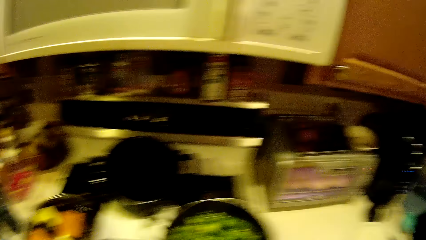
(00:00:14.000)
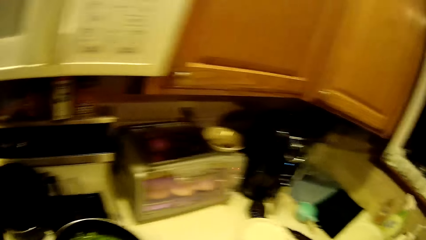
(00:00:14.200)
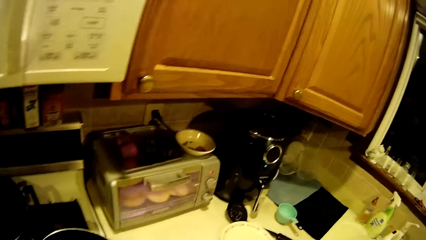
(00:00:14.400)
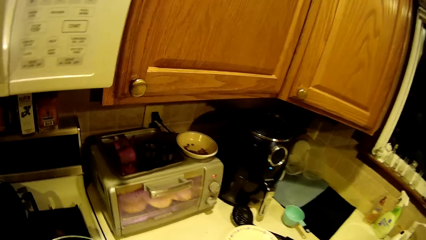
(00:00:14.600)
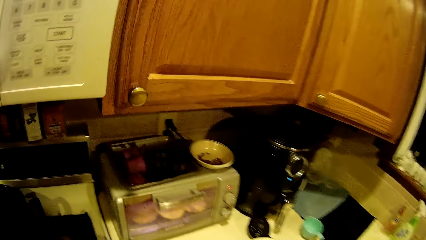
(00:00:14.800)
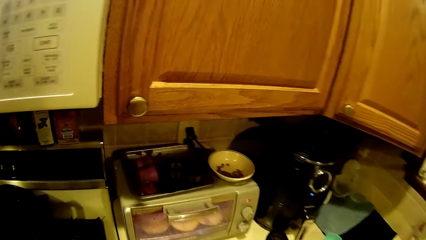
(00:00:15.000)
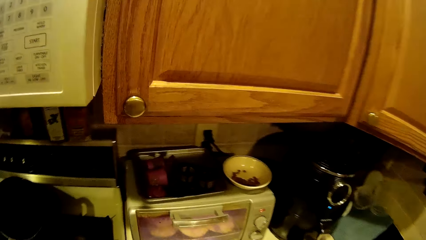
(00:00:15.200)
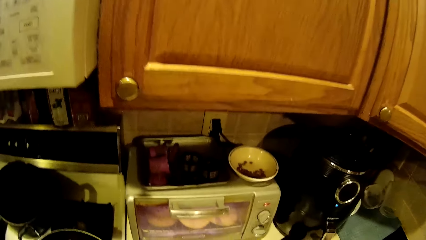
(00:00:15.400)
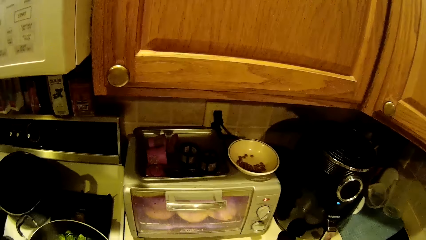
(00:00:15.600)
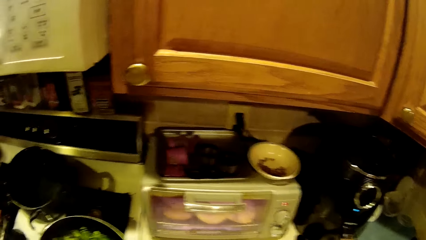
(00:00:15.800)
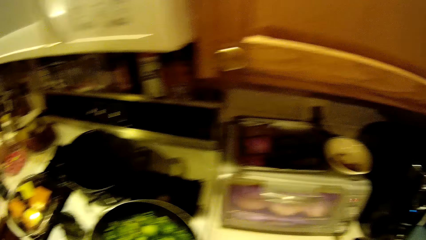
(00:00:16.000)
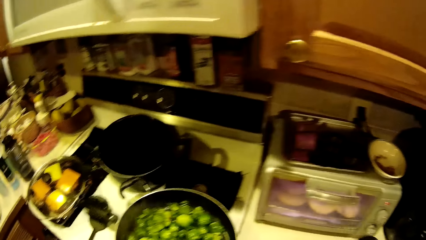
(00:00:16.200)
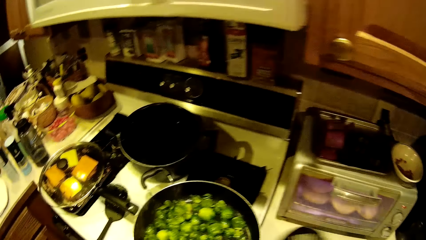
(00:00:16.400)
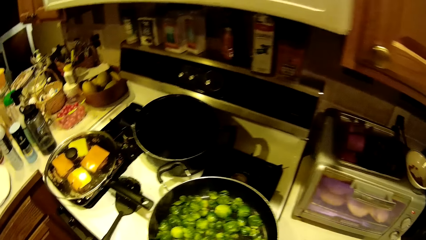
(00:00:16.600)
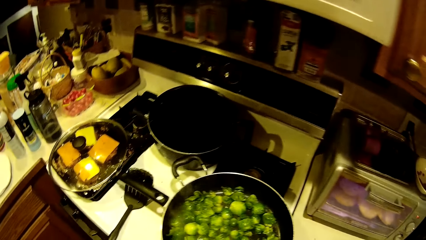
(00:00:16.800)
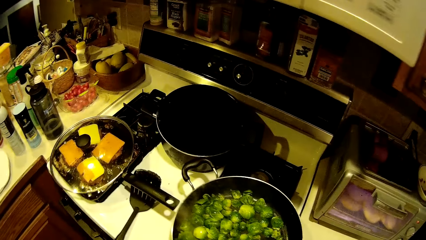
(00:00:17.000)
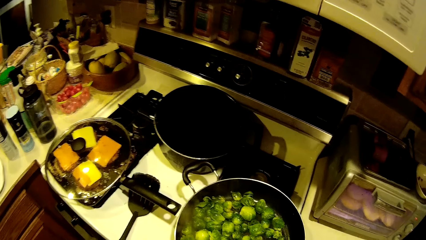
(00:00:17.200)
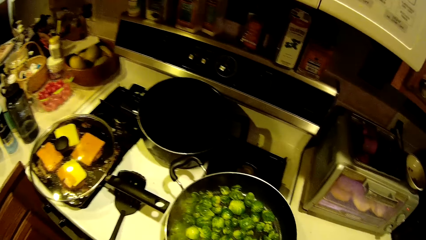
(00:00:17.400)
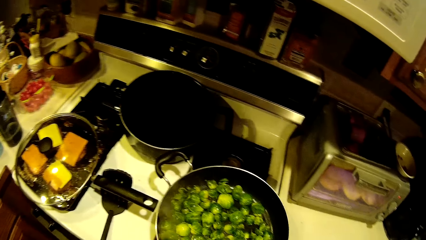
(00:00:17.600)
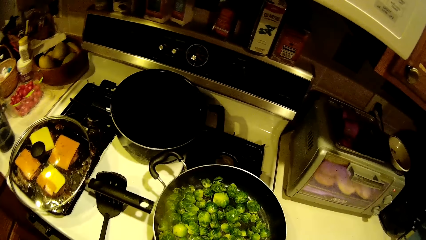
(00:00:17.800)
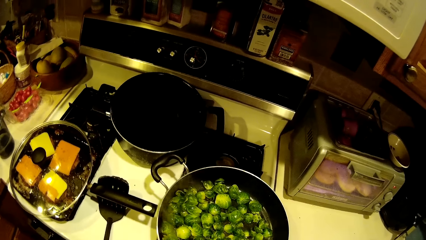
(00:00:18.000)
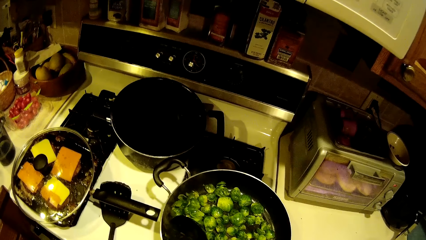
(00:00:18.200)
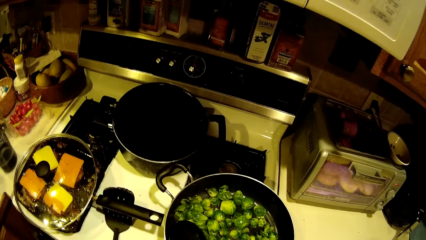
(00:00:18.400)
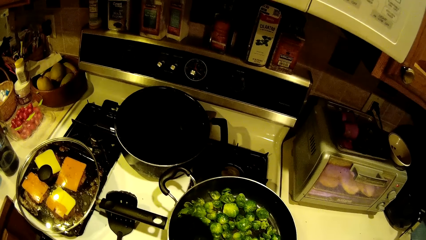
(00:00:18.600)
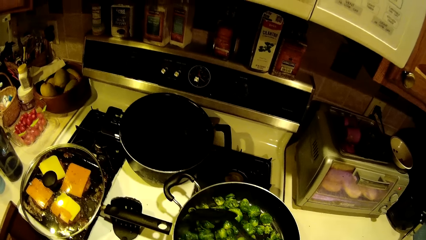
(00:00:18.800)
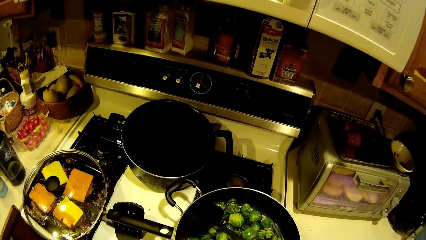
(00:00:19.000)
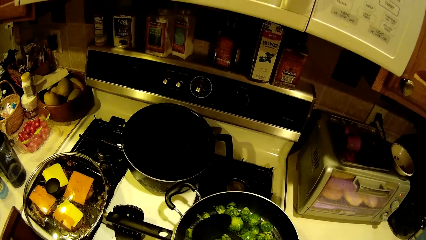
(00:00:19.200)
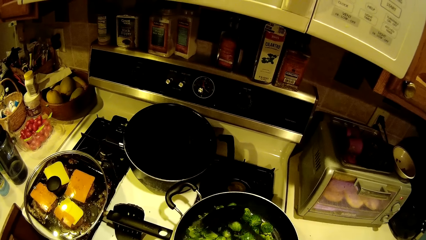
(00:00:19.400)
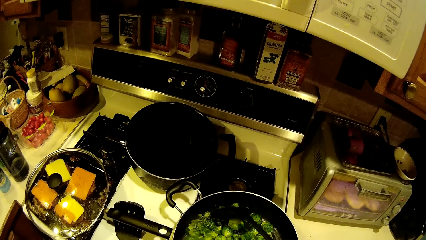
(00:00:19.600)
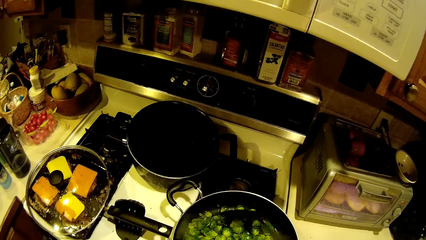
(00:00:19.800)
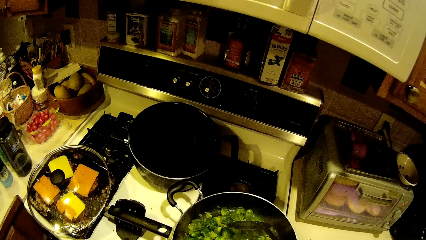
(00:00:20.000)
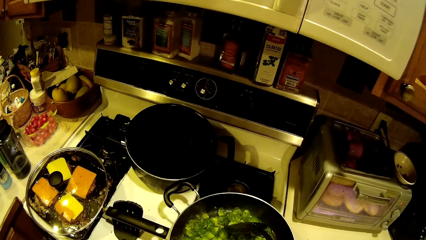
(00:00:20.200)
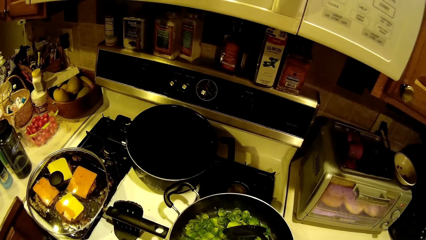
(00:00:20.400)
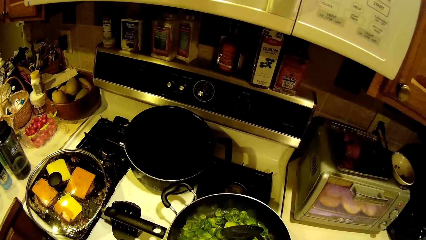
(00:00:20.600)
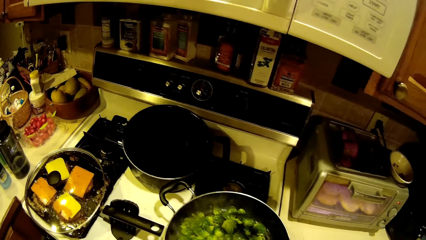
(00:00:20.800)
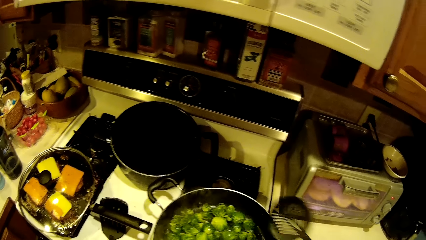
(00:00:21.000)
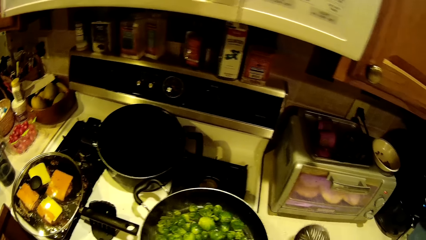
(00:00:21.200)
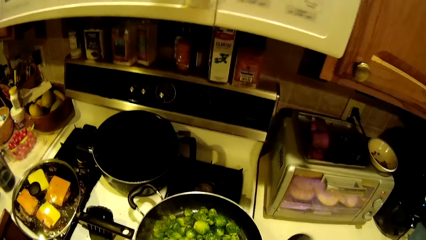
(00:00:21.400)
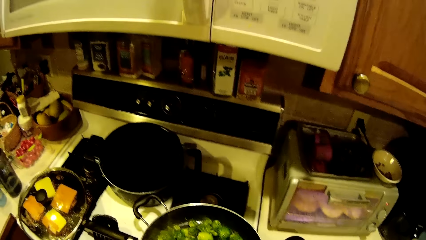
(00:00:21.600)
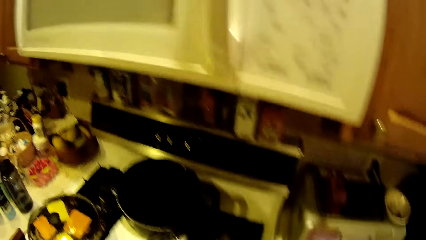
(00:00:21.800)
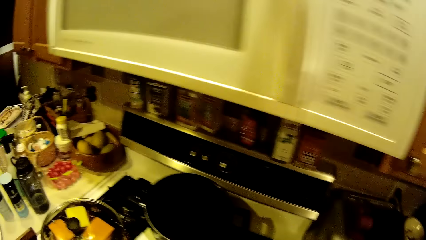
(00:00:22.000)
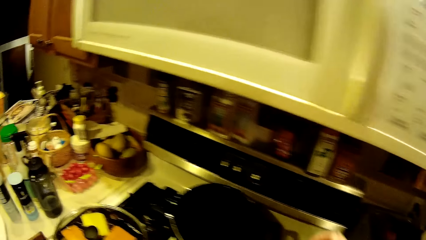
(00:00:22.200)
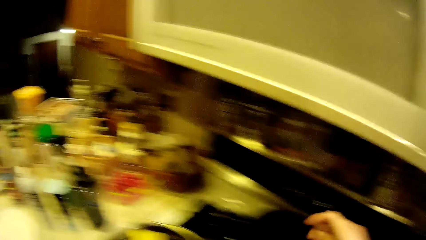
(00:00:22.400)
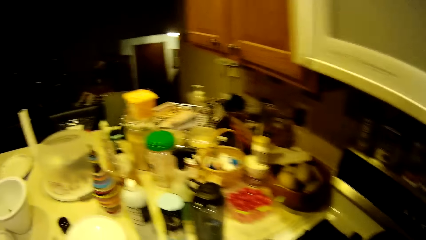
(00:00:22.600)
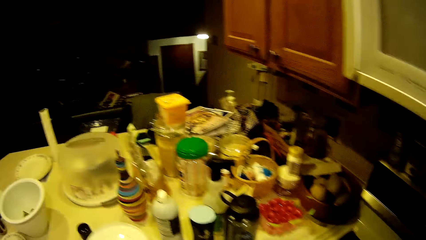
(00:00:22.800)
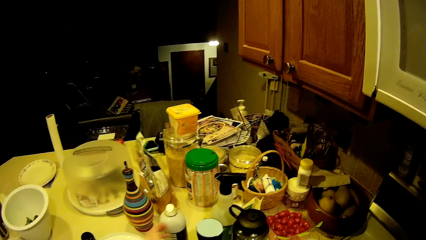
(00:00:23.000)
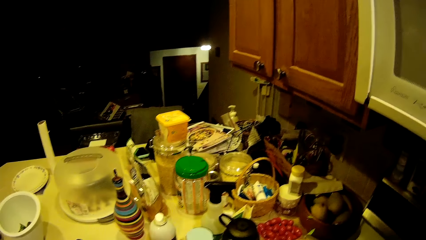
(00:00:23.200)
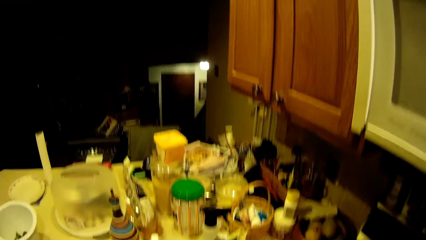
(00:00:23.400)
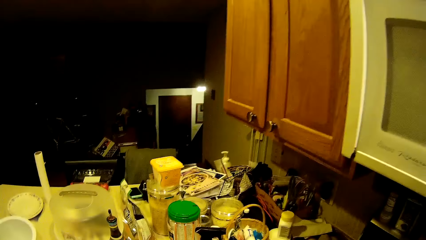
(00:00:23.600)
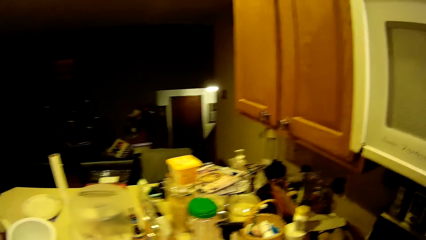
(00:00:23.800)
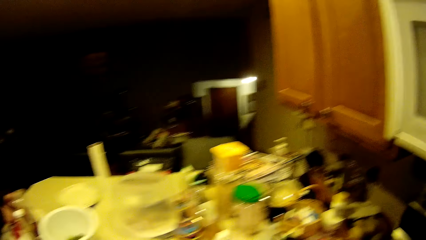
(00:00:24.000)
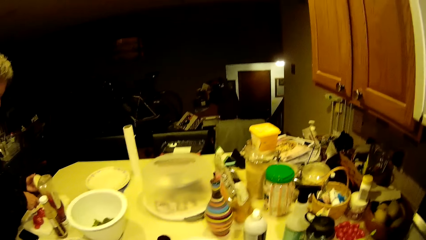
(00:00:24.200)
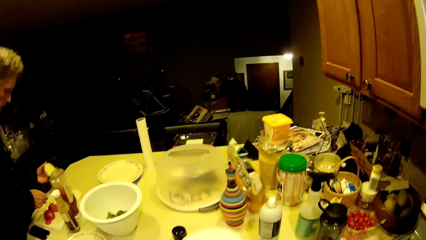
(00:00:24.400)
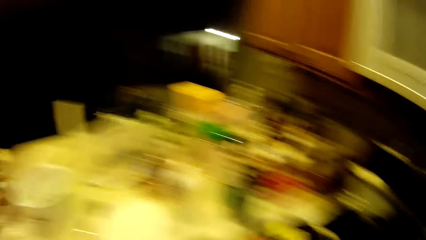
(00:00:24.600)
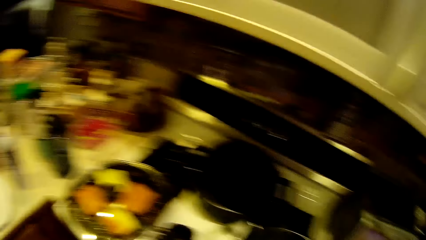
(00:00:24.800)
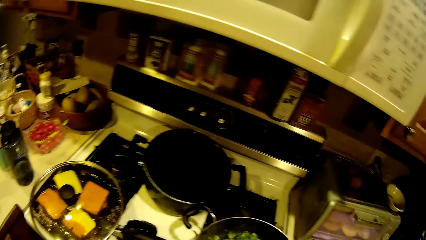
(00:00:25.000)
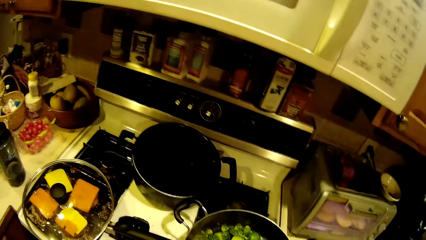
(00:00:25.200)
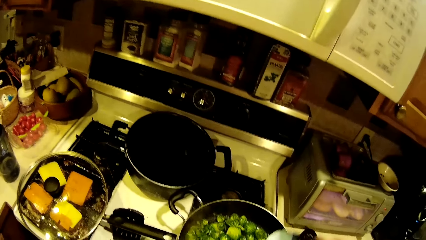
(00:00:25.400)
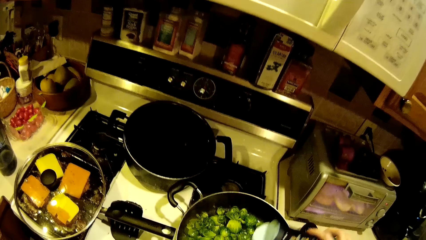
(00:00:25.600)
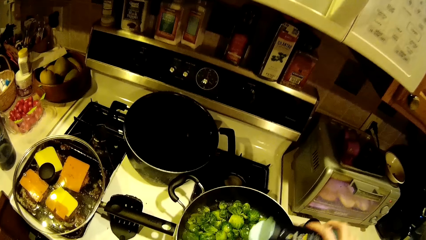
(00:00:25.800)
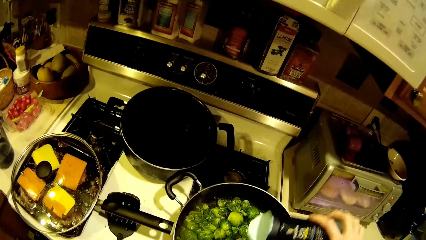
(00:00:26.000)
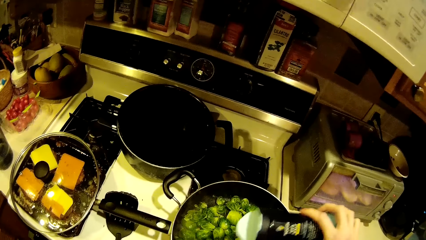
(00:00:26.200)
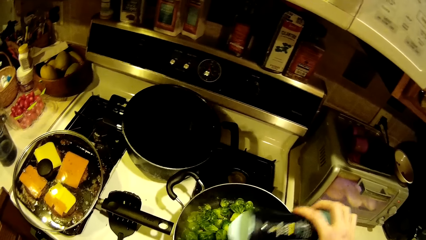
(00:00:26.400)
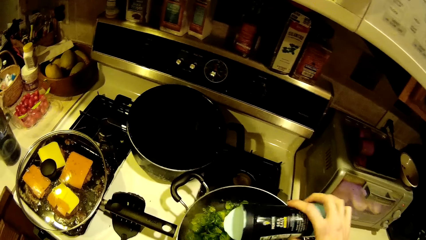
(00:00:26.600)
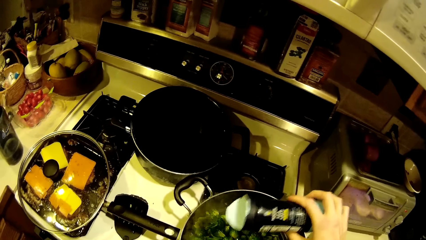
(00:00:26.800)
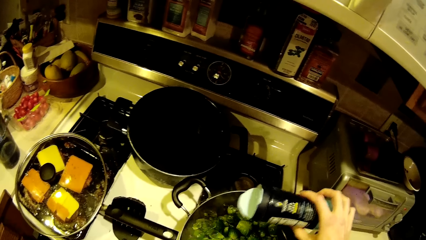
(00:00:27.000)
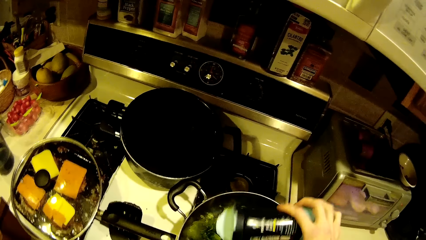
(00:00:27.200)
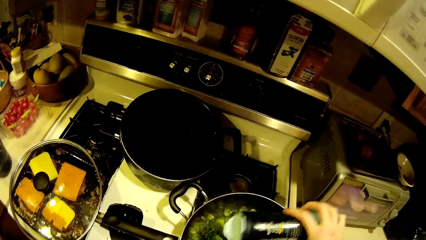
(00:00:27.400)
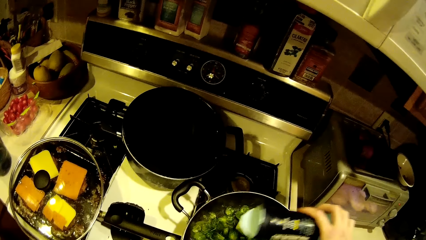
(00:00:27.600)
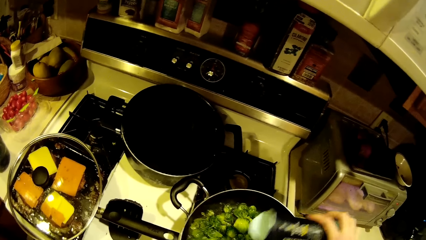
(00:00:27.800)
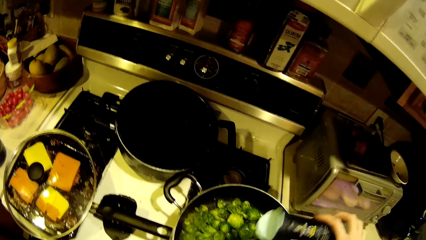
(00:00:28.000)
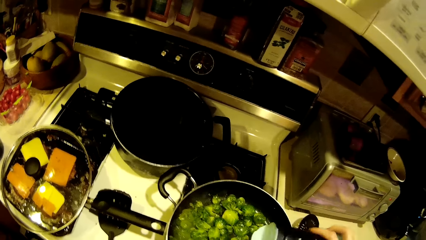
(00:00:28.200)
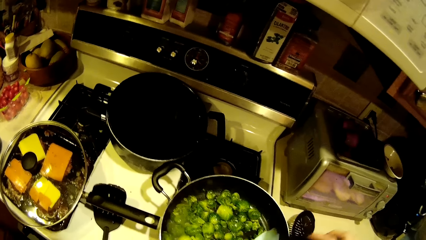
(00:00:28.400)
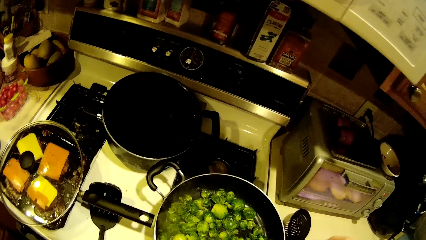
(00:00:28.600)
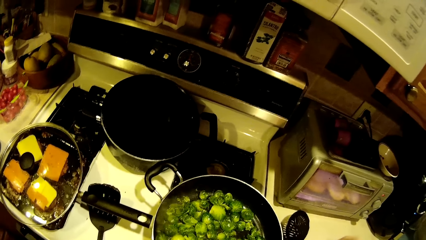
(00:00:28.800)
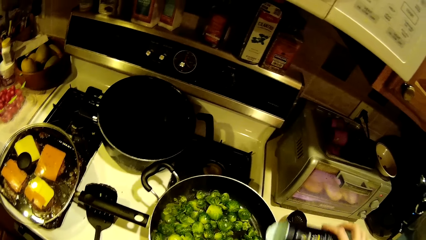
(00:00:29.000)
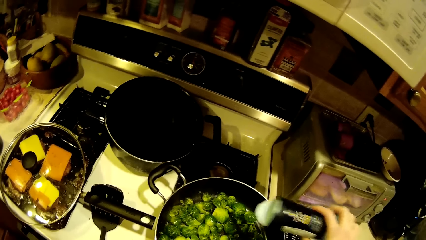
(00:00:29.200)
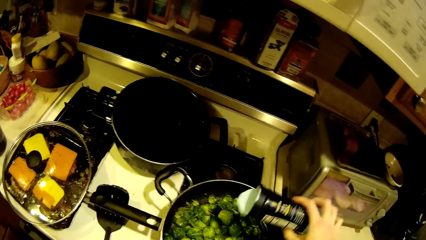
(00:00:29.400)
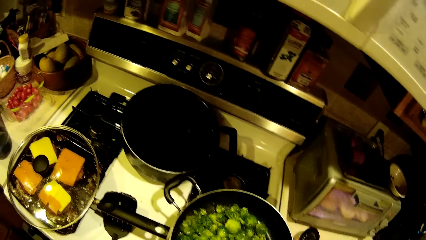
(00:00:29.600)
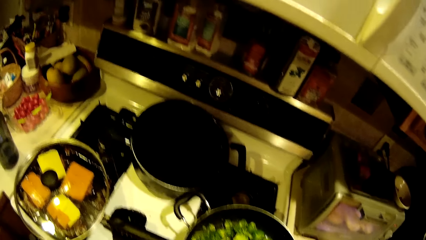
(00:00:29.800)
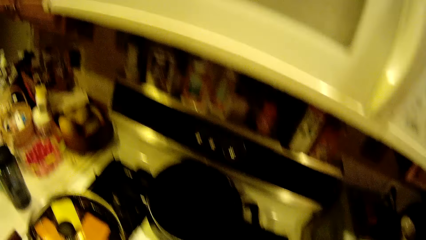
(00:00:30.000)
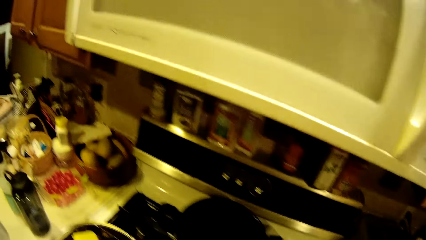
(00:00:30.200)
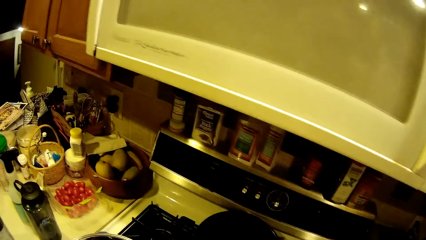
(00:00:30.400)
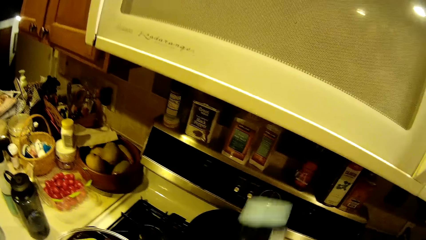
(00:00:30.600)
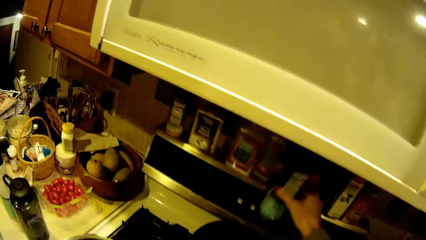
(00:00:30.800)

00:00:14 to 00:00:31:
The camera wearer moves around. They take a spoon. They mix the food in a cookware with a perforated serving spoon. They look around. They sprinkle seasoning into the food in the cookware.
